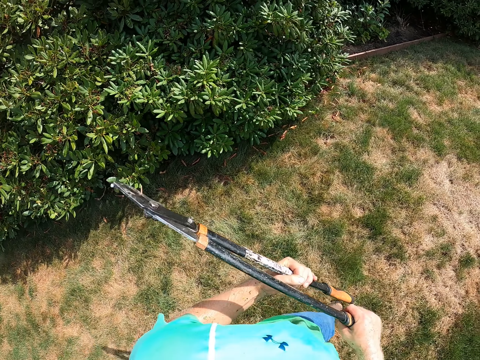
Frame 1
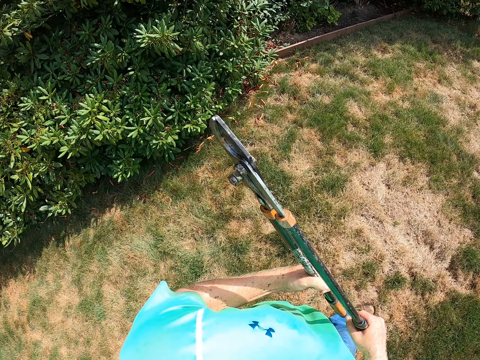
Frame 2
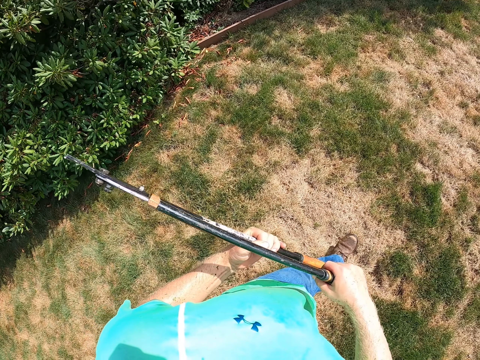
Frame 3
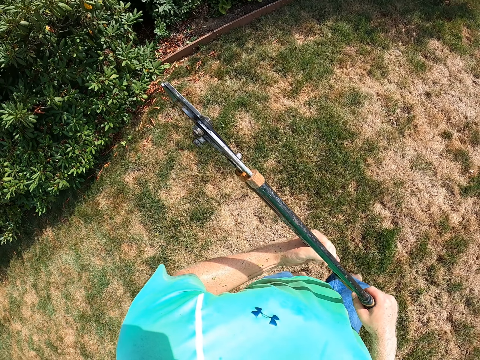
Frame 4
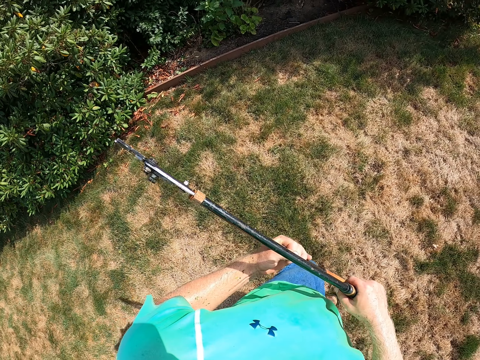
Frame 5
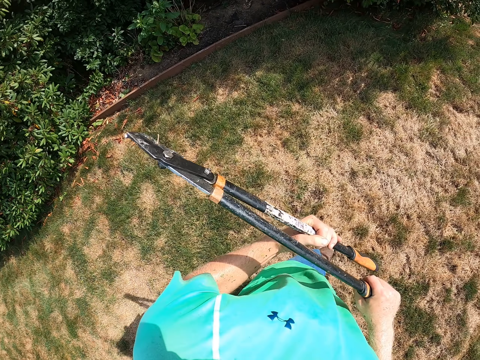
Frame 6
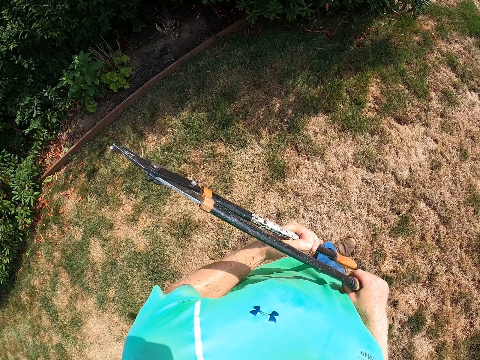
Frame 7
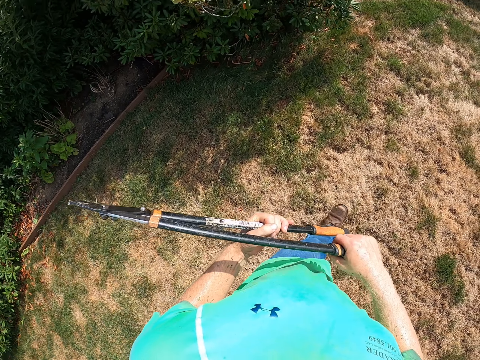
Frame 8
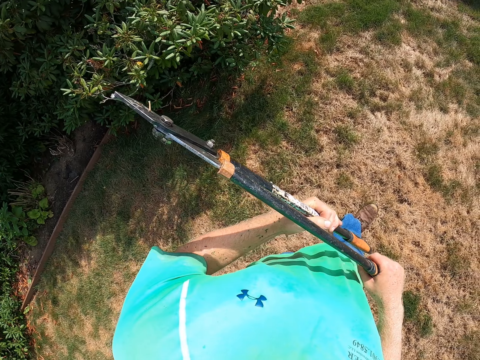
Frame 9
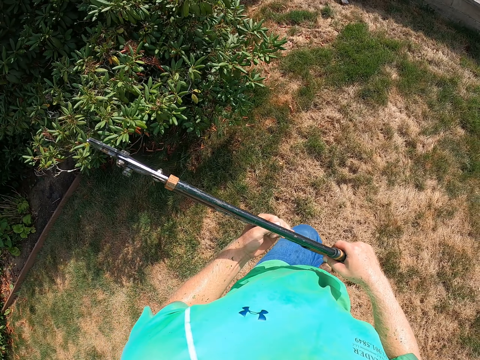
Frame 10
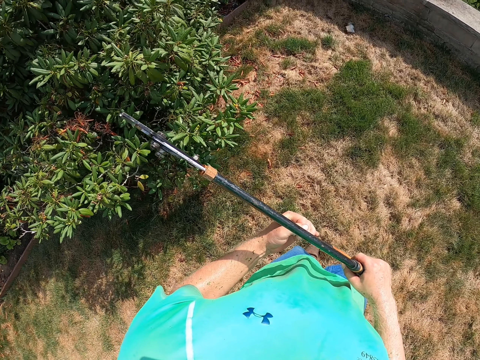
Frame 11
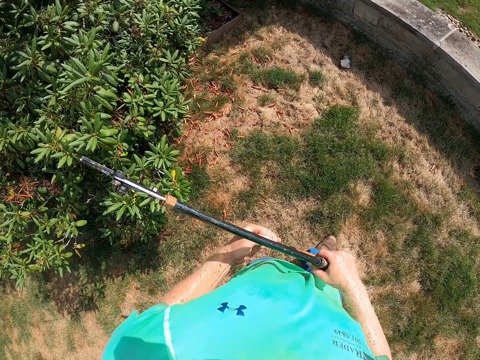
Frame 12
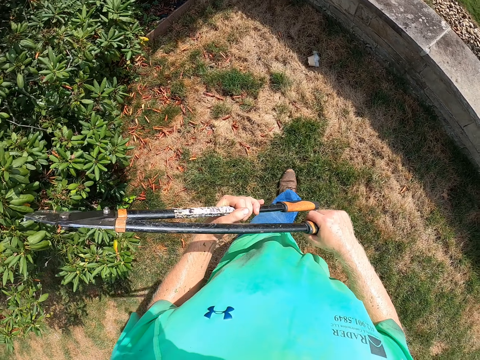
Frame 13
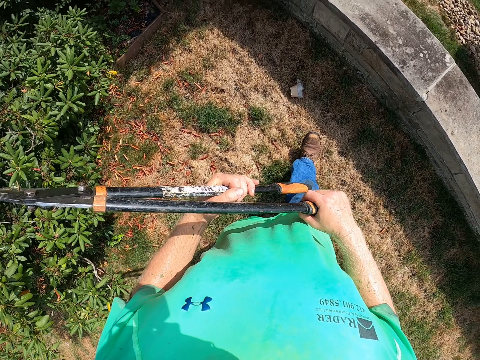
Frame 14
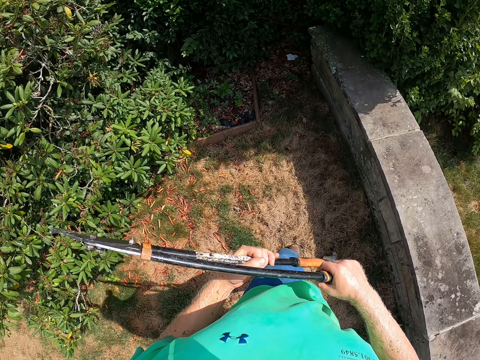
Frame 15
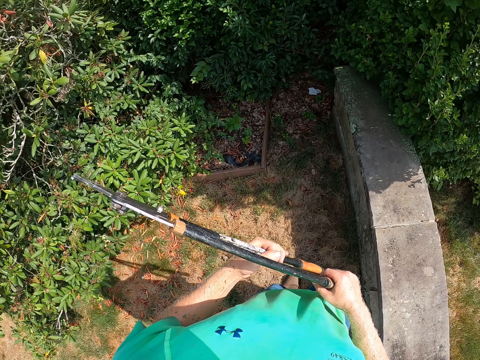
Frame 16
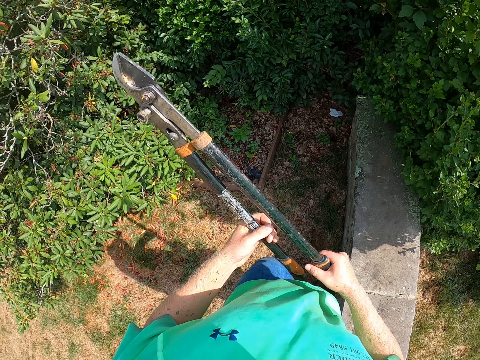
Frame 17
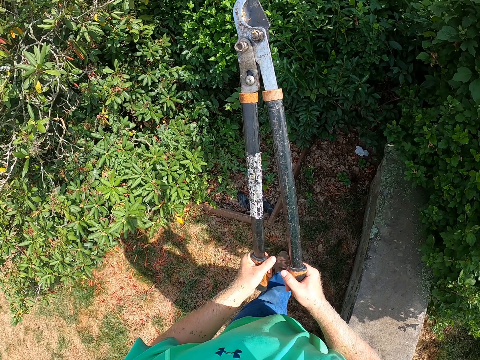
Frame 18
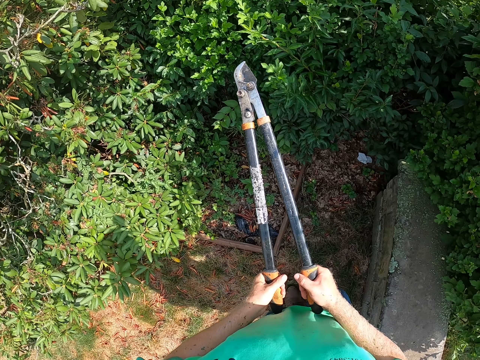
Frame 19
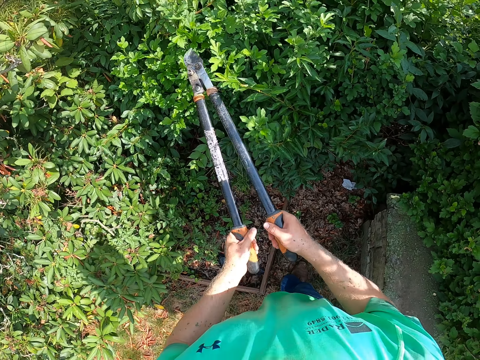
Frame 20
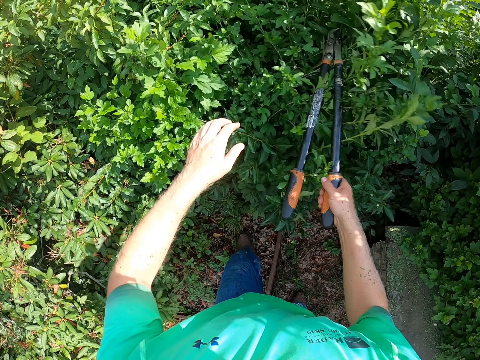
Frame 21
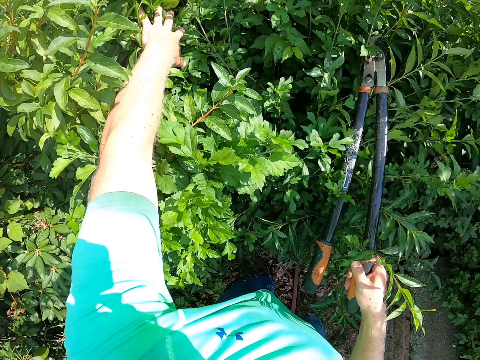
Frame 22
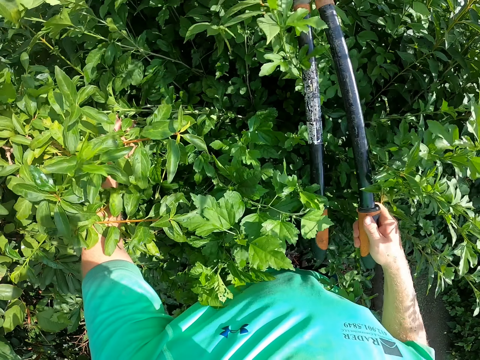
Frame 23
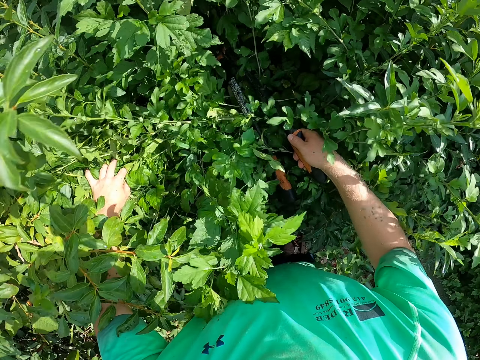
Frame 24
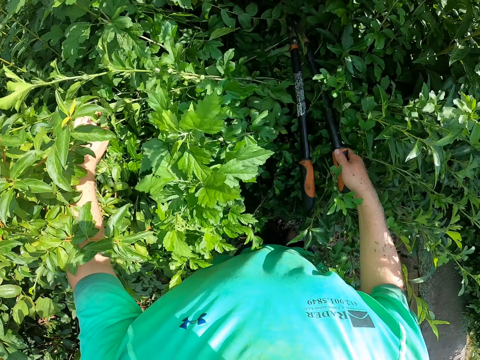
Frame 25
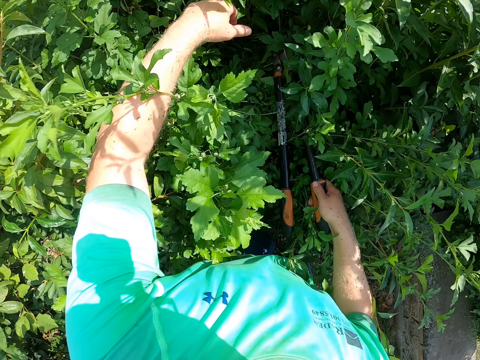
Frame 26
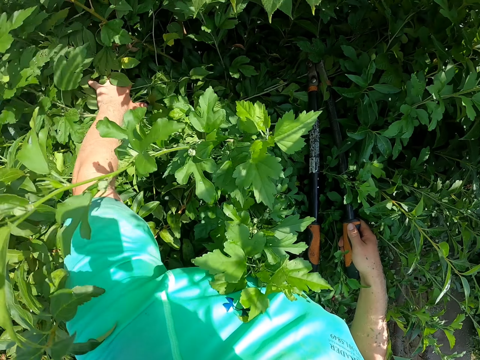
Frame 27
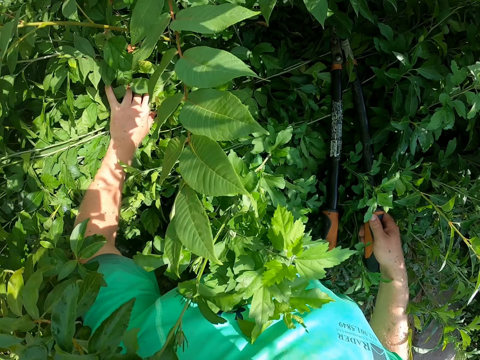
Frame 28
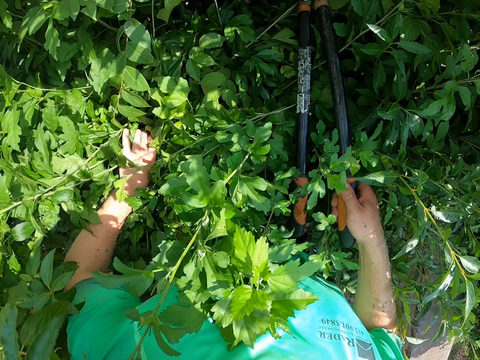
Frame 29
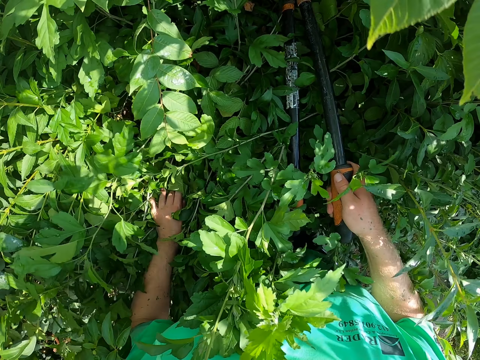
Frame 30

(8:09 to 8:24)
The camera wearer moves leaves.

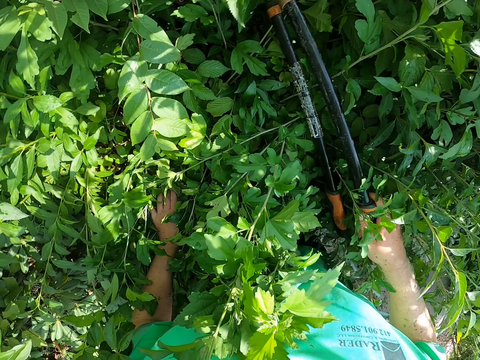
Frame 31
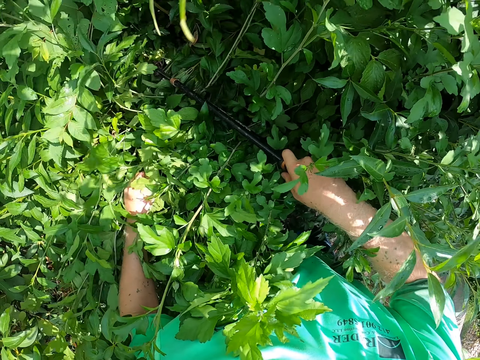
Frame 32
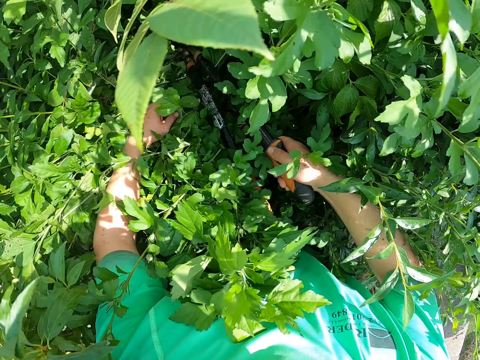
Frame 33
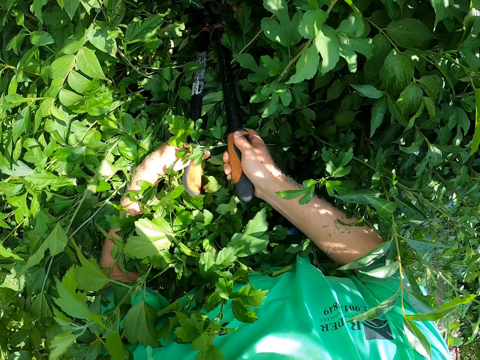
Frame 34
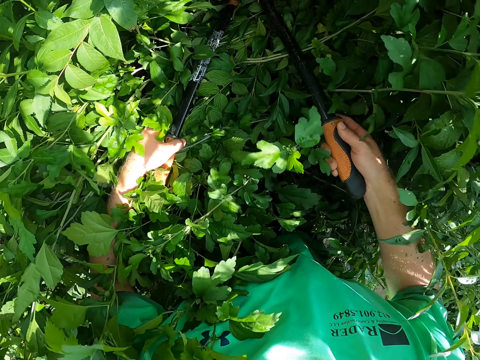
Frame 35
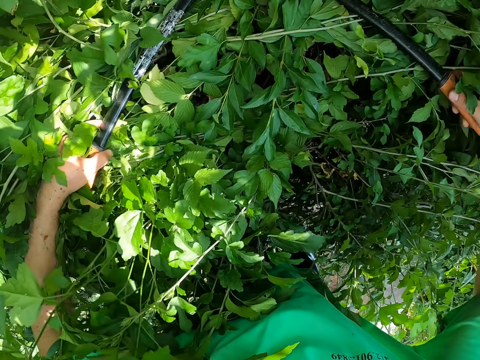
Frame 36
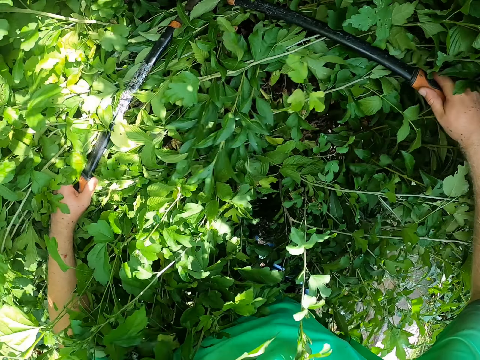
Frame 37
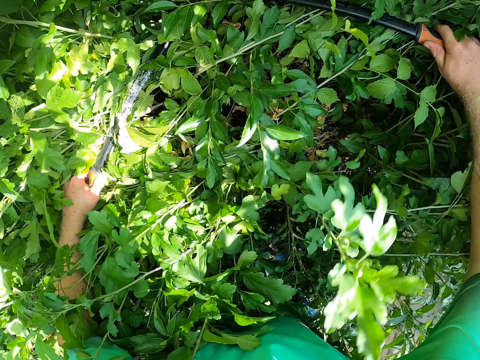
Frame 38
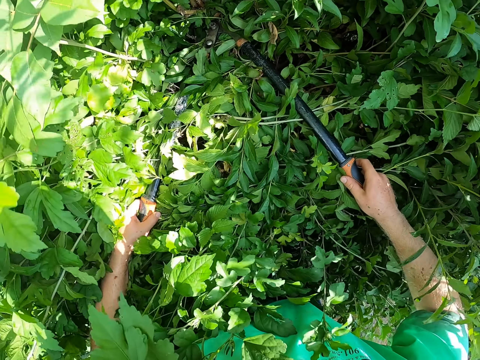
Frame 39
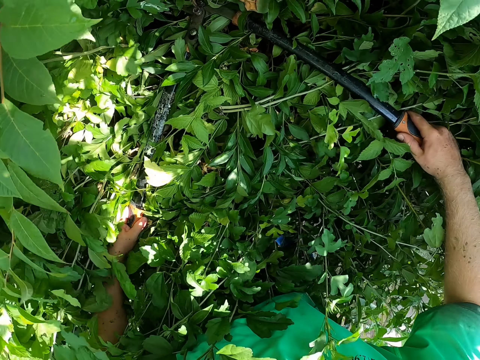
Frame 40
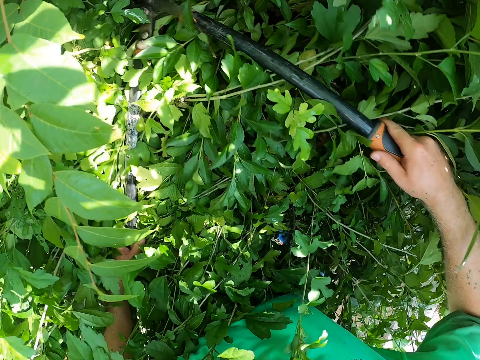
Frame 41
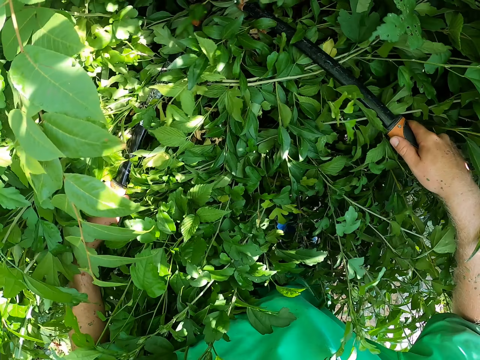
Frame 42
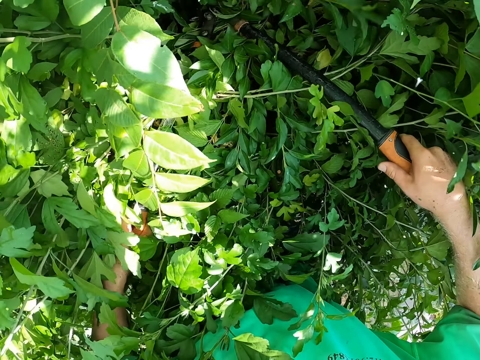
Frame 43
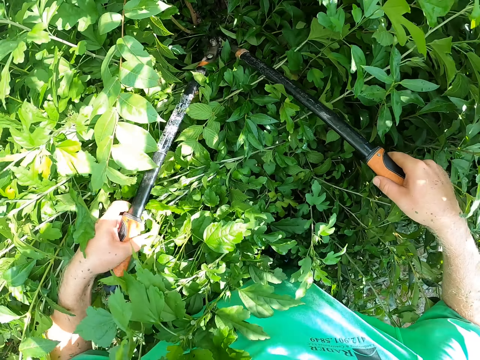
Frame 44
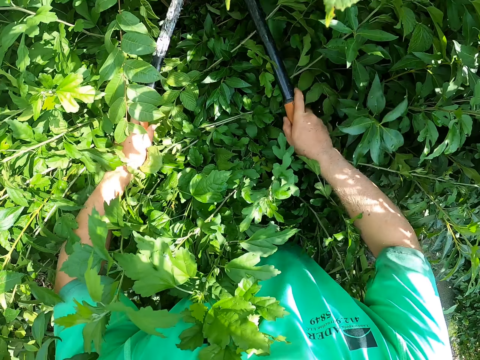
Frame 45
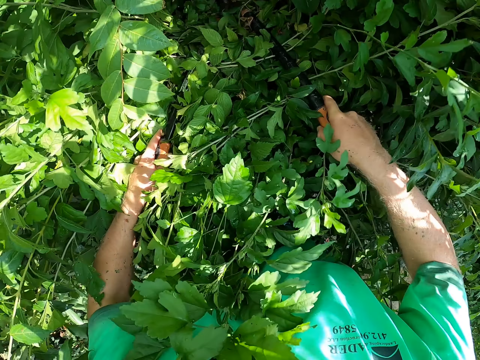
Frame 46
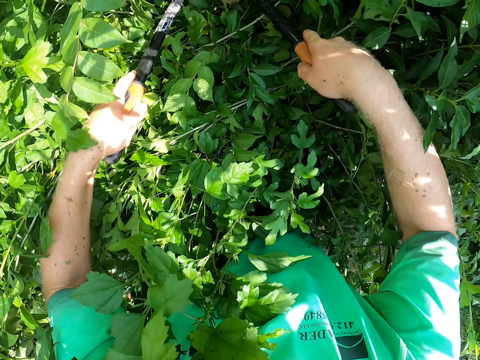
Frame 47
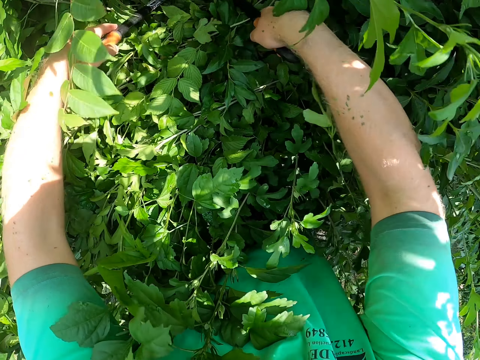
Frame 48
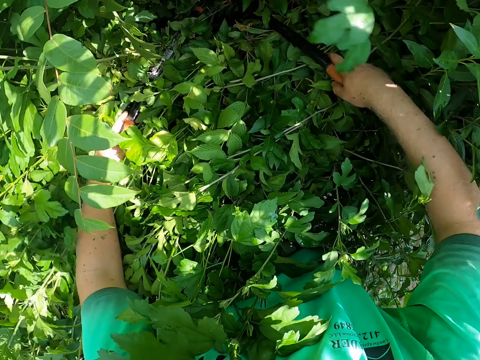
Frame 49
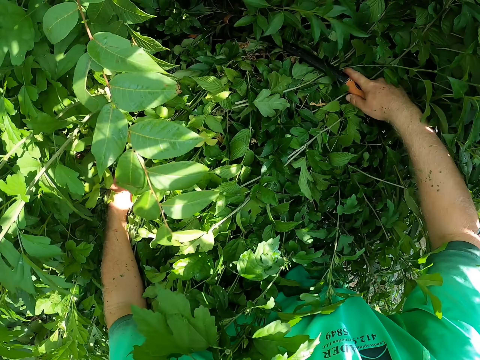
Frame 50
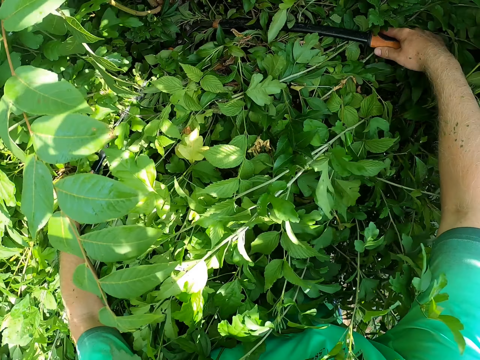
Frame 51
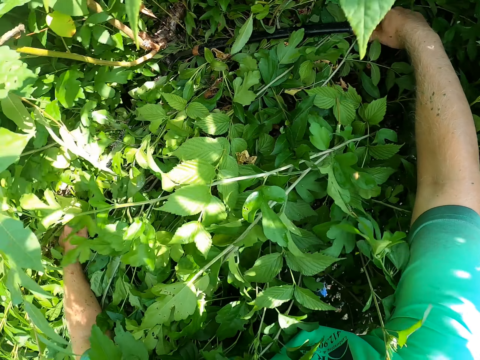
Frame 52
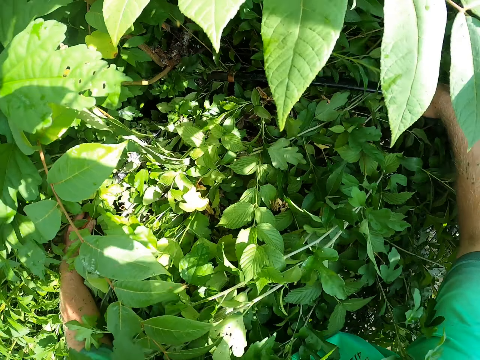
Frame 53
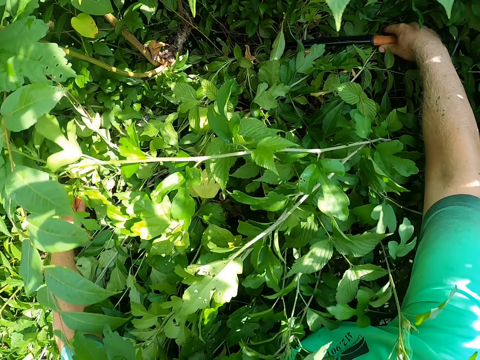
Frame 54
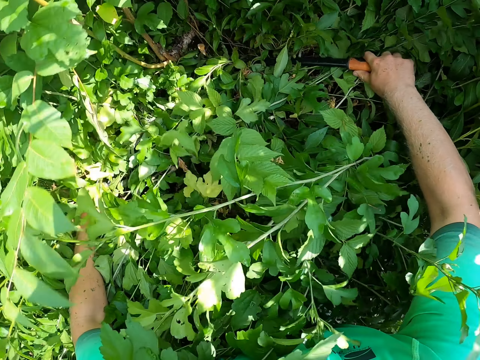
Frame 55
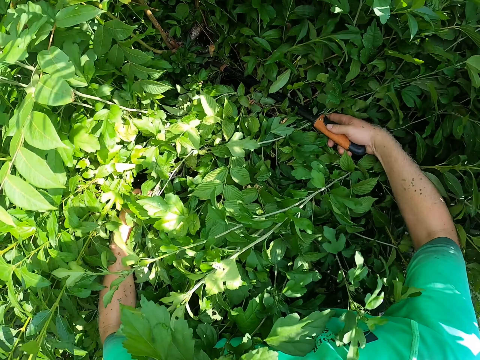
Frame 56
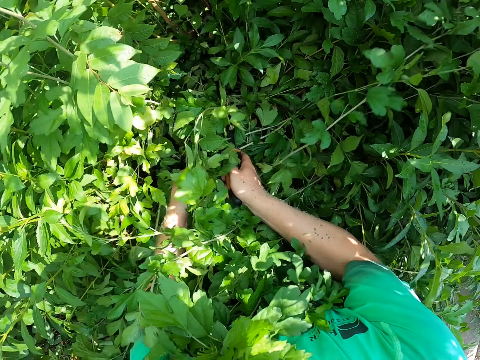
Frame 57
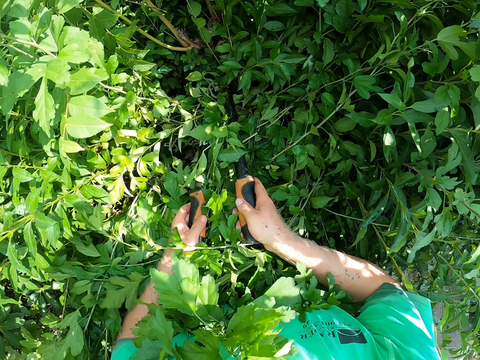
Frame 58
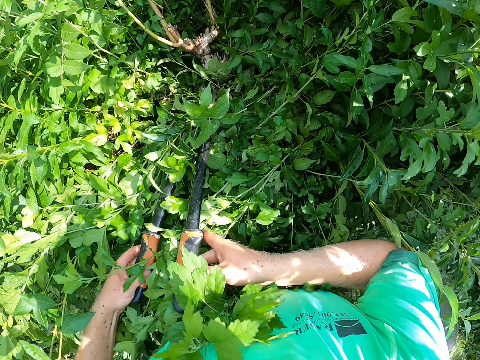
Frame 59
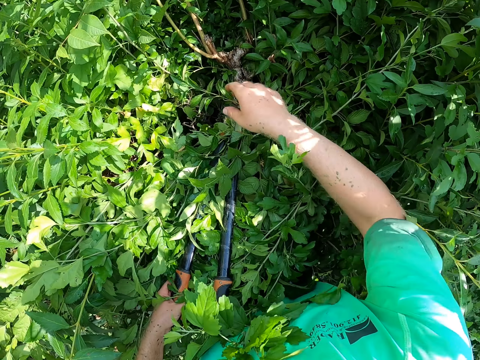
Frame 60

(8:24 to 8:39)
The camera wearer trims a flower bed with the pruning shears in both hands. He cuts.
